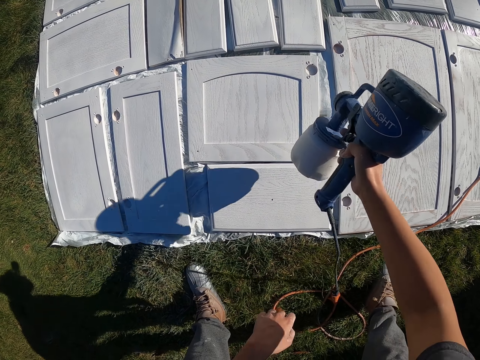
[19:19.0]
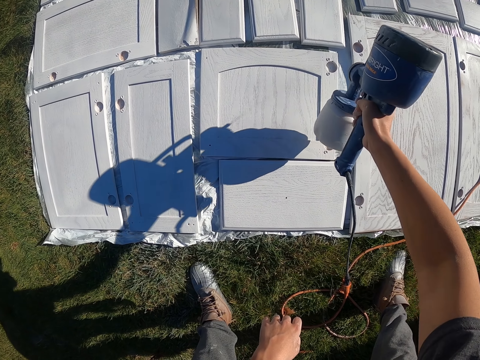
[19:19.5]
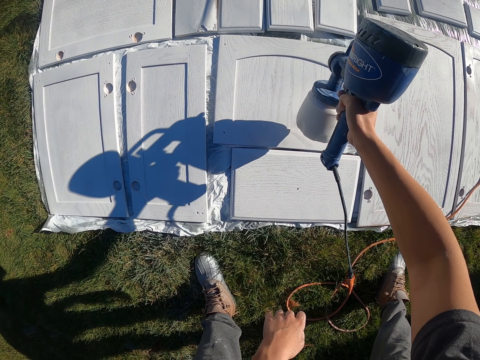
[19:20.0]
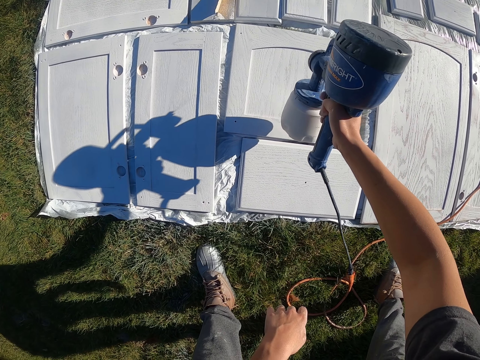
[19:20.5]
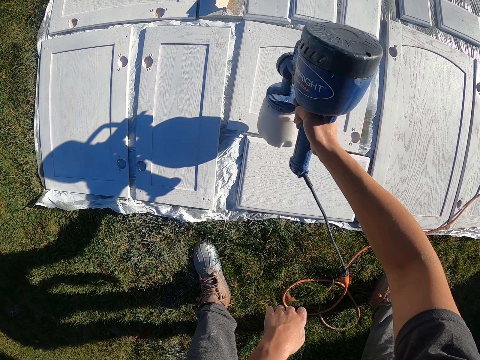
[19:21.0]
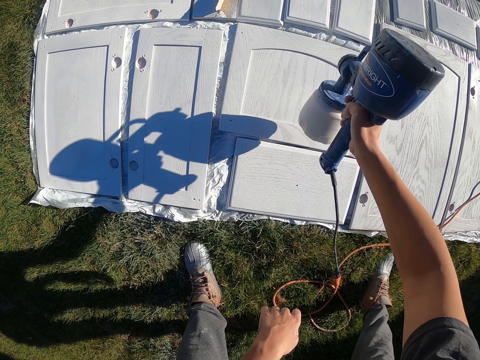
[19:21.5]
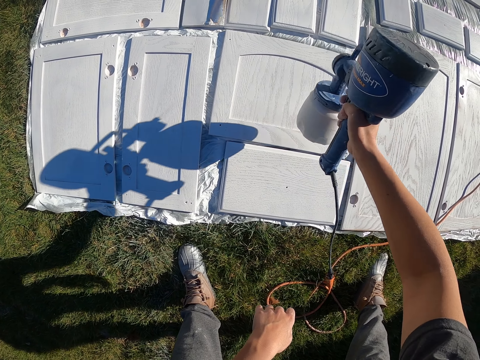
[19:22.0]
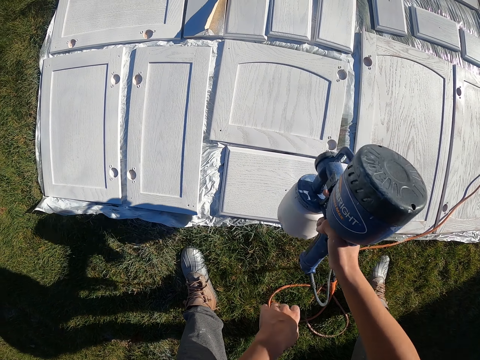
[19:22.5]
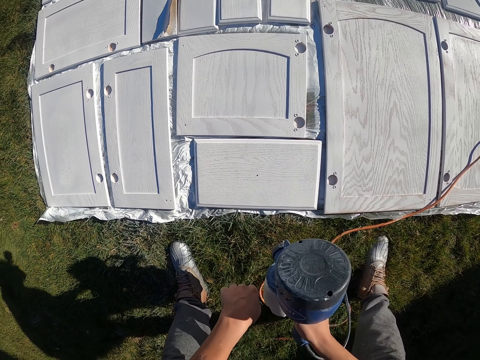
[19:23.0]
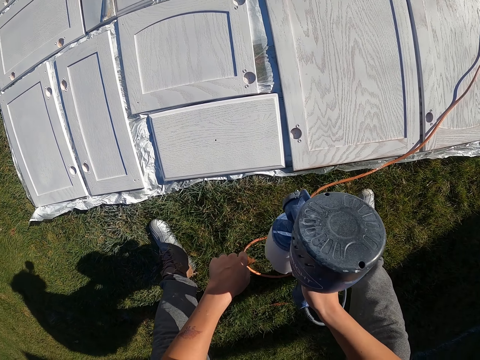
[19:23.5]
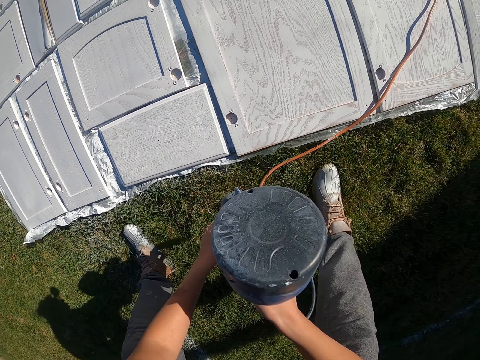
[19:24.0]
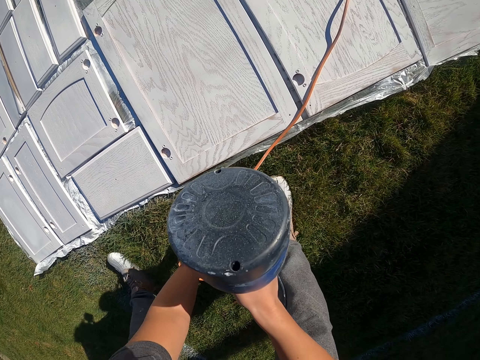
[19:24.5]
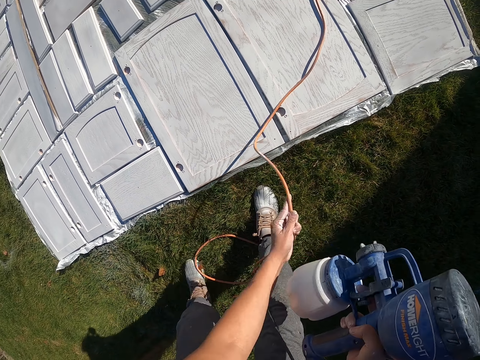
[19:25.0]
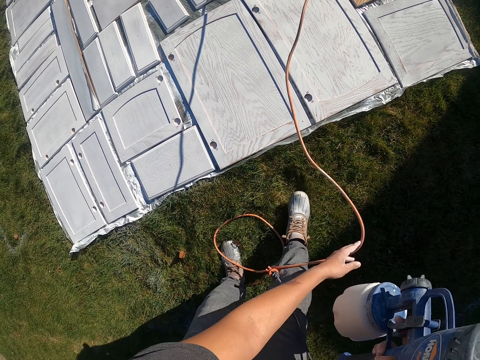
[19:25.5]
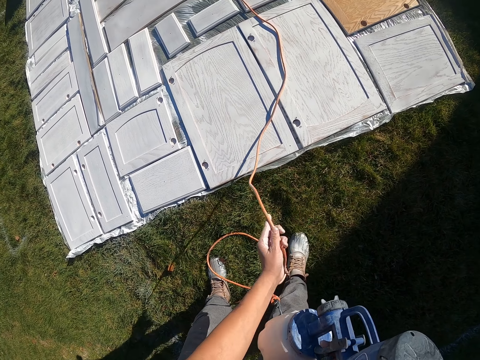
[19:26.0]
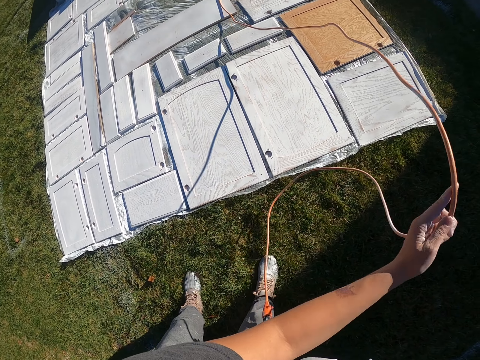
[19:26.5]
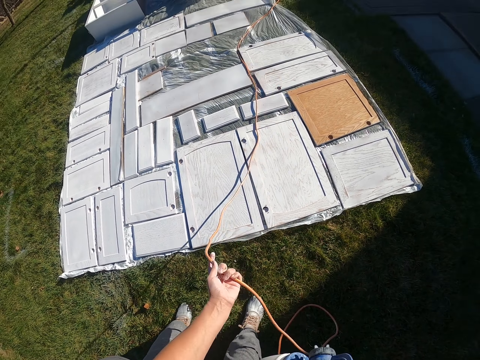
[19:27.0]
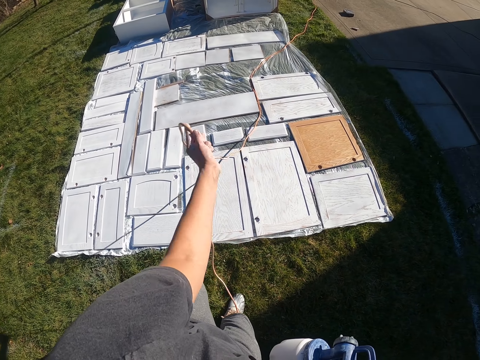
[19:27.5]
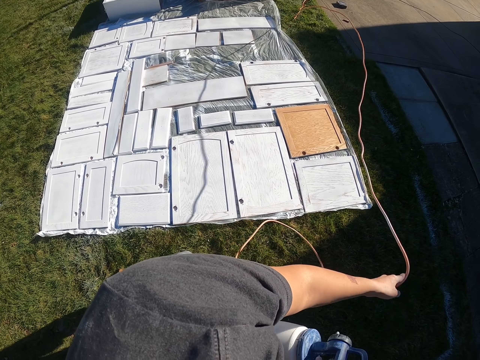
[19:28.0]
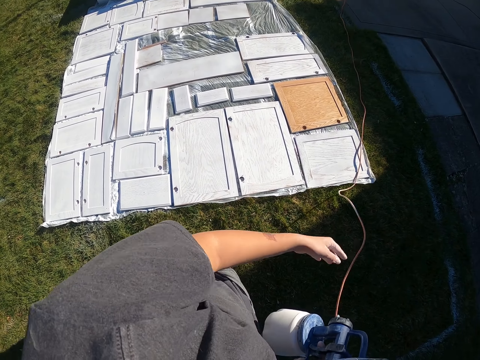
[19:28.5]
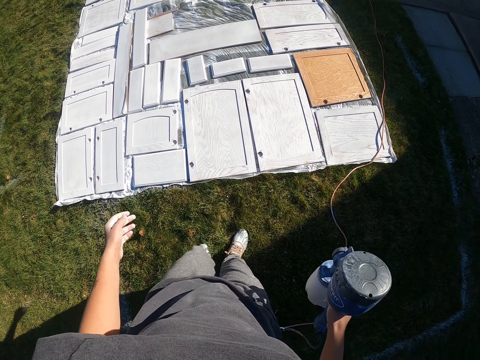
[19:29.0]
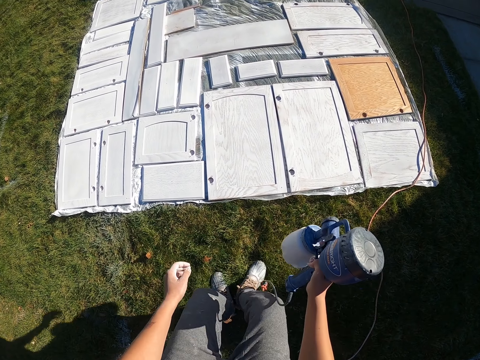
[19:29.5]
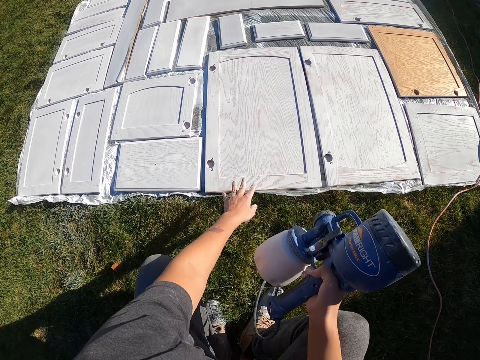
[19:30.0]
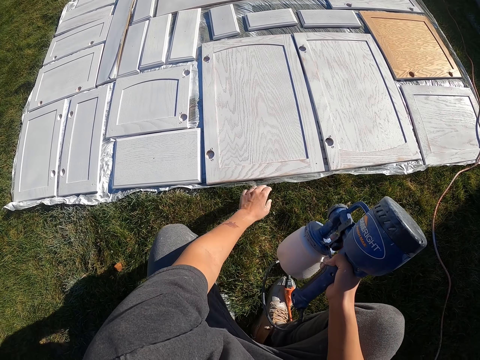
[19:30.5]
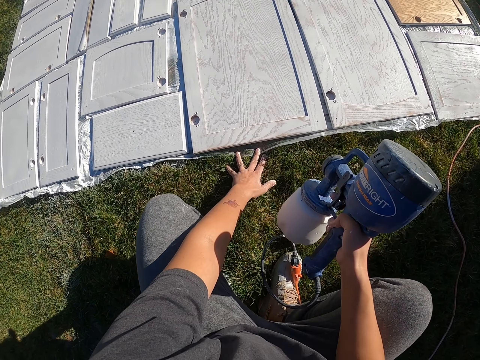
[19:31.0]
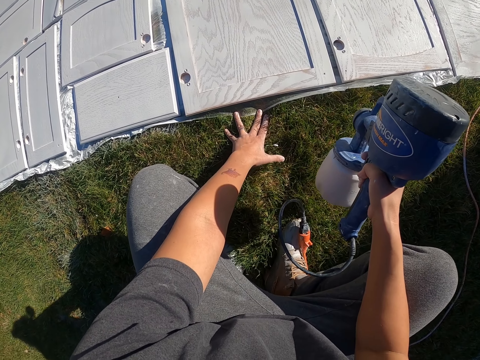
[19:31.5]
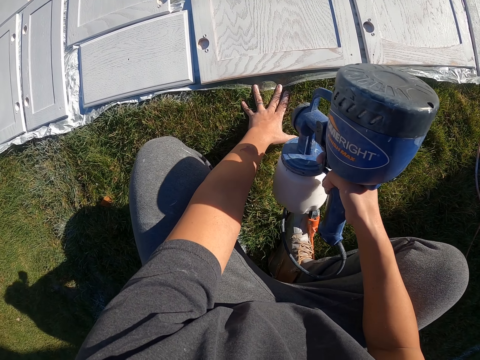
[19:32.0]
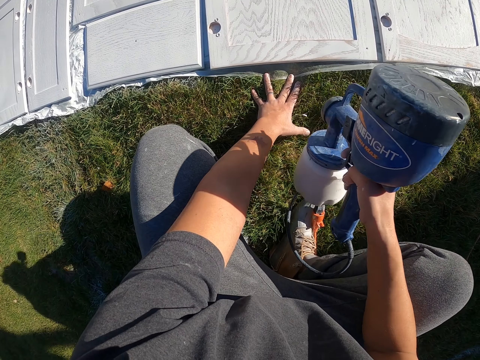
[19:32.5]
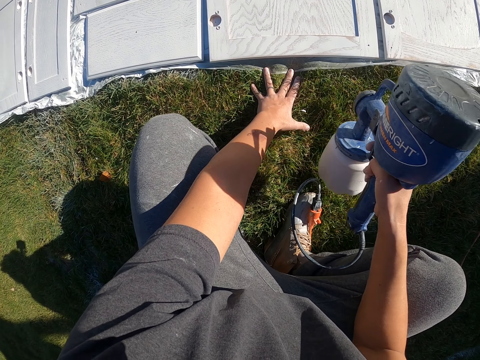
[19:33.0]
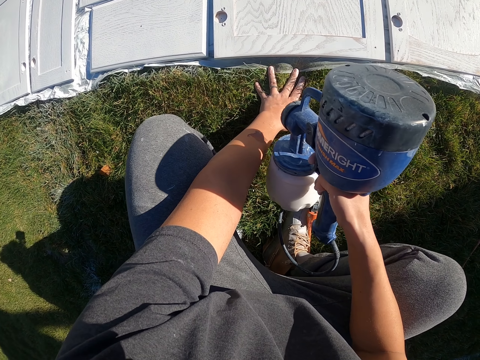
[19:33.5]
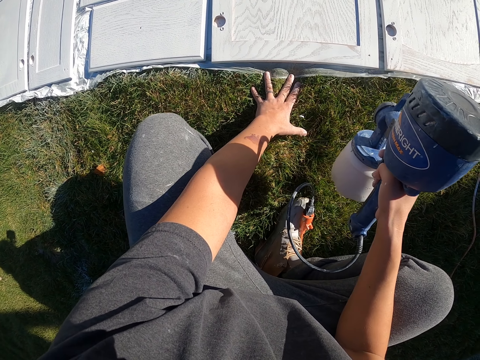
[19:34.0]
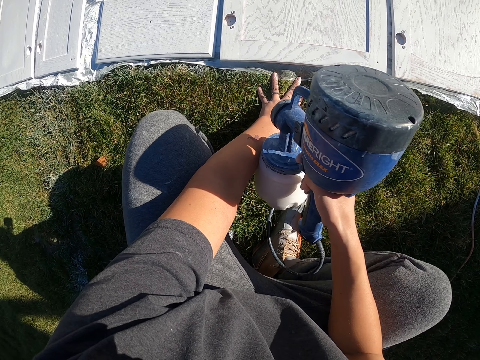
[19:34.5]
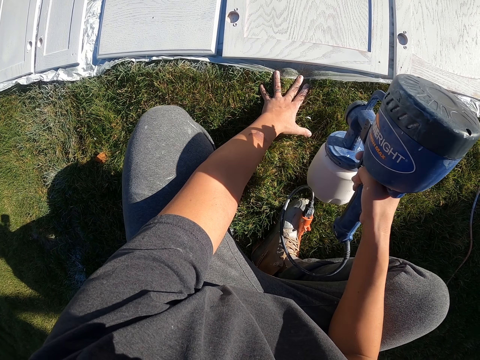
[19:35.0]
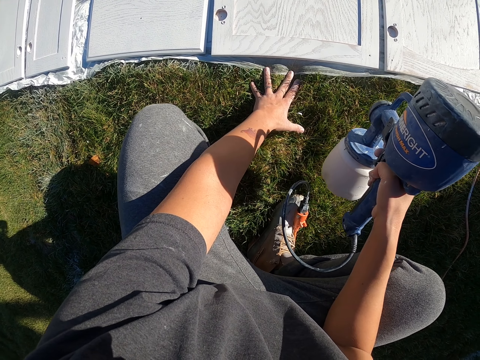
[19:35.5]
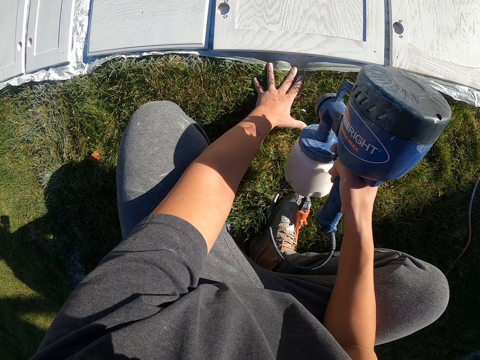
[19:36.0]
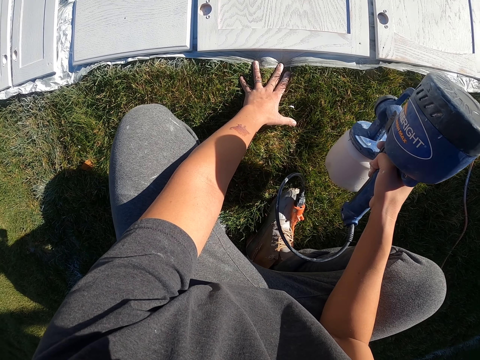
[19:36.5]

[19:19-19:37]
The camera wearer sprays paint on a cabinet door with the paint sprayer. They stop spraying. They adjust the paint sprayer cable. They move the cable. They adjust the polythene paper. They spray paint on the cabinet door with the paint sprayer.

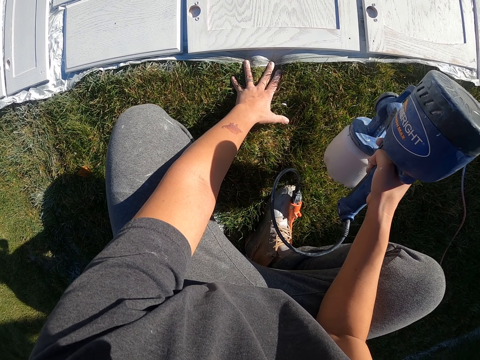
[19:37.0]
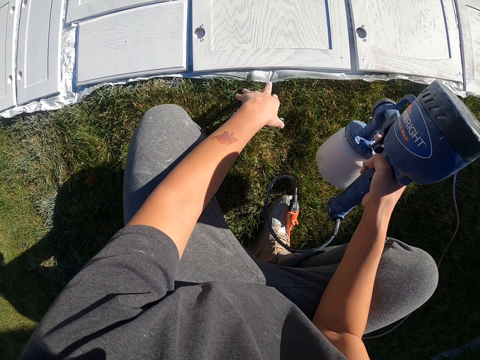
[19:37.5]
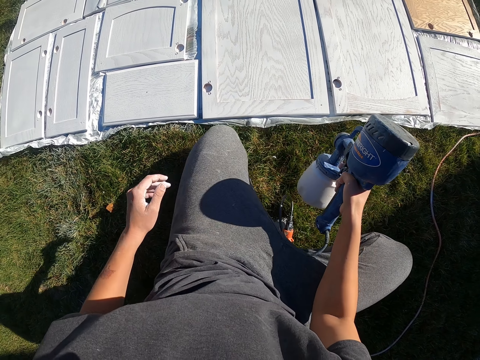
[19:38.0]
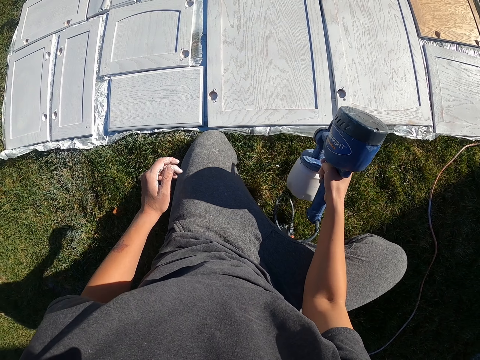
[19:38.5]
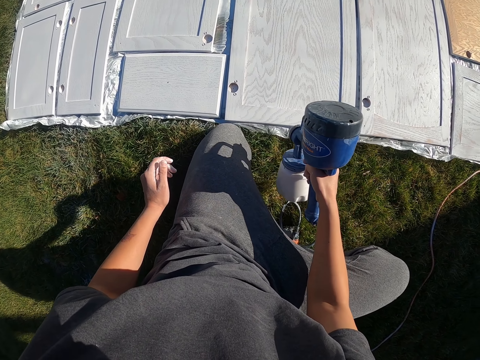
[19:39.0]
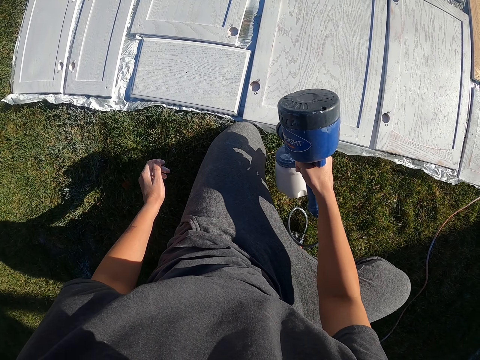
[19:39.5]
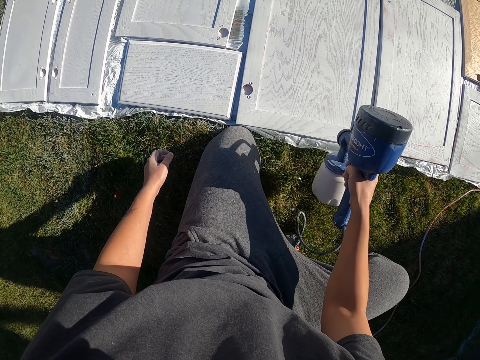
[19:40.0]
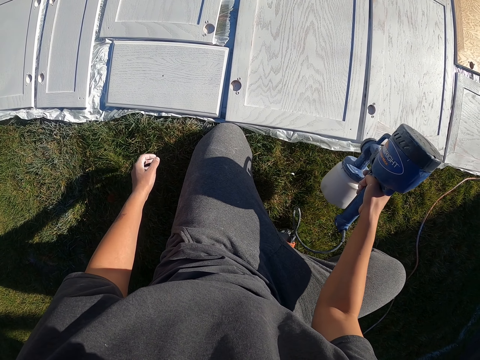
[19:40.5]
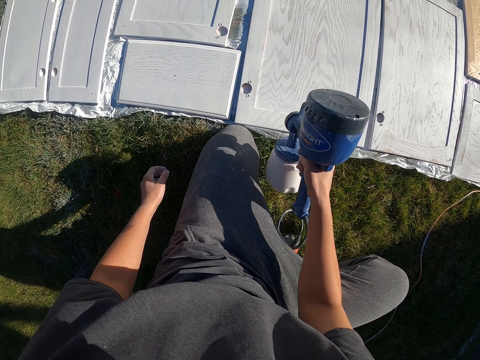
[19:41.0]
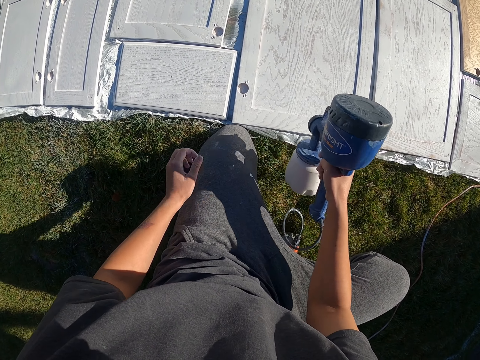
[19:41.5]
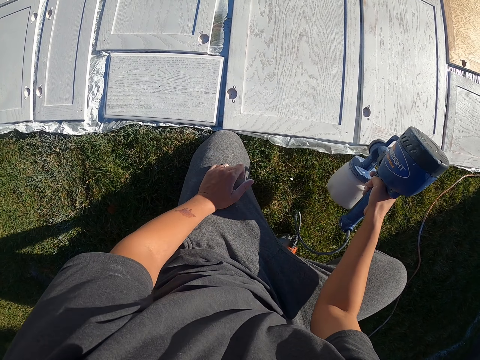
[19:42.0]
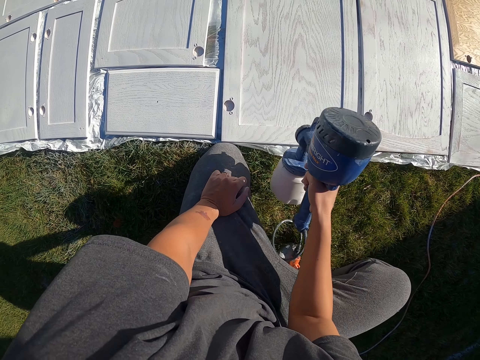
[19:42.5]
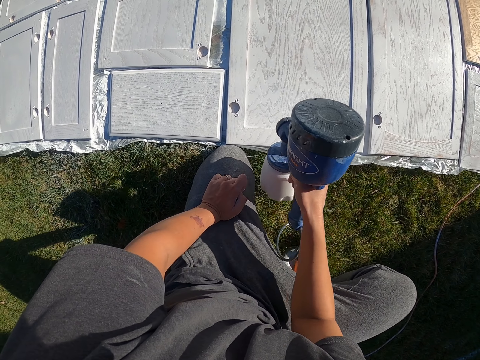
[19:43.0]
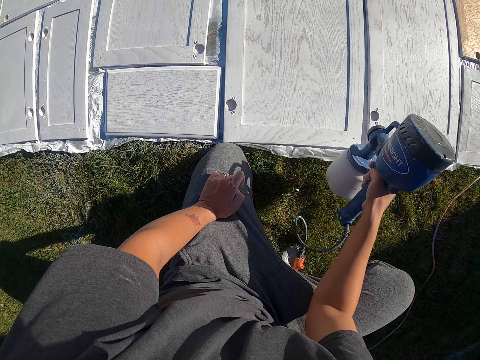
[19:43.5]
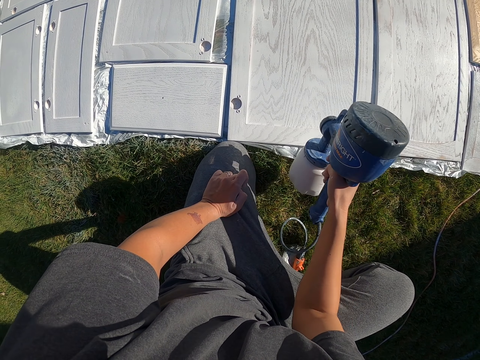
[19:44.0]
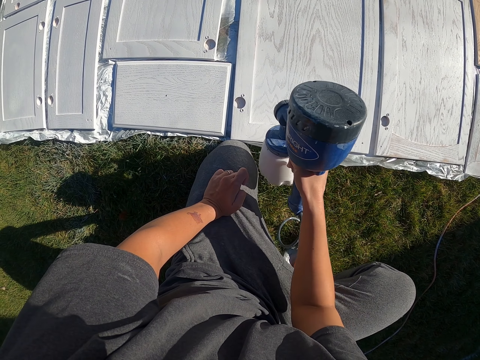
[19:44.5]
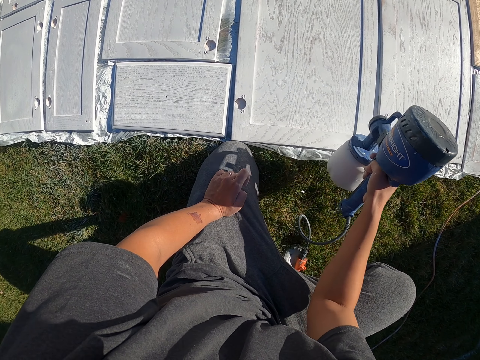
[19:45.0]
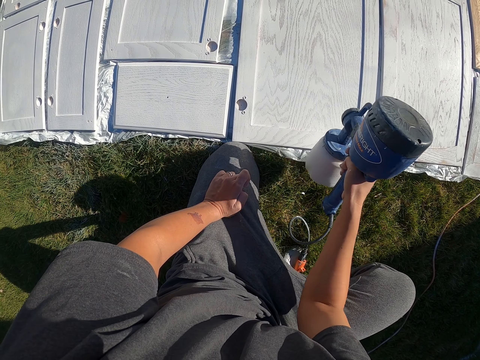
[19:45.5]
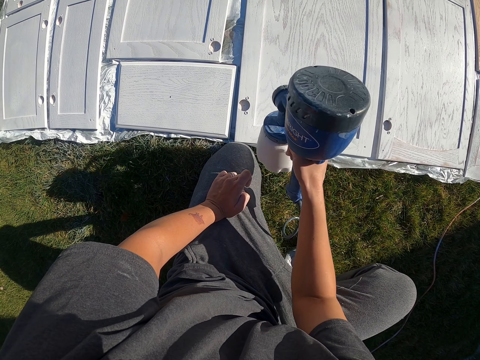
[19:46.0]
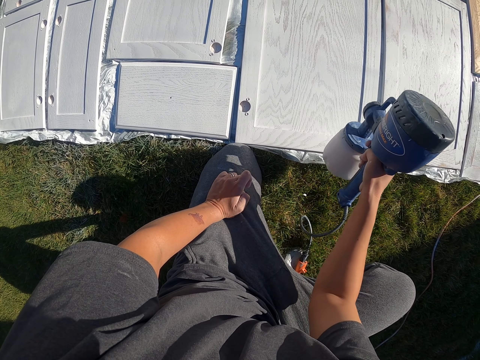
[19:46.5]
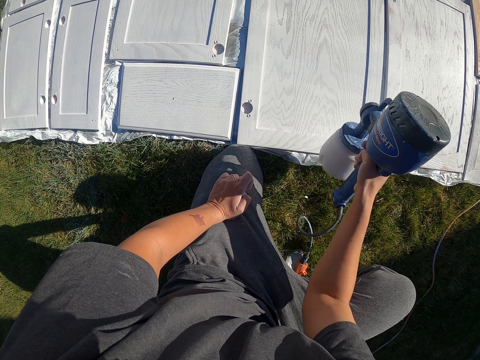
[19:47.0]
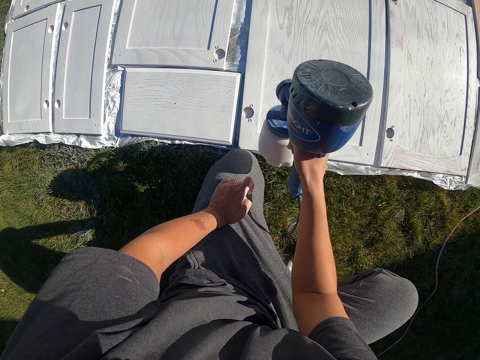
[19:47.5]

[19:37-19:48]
The camera wearer kneels on the grass. They spray paint on a cabinet door with the paint sprayer.
